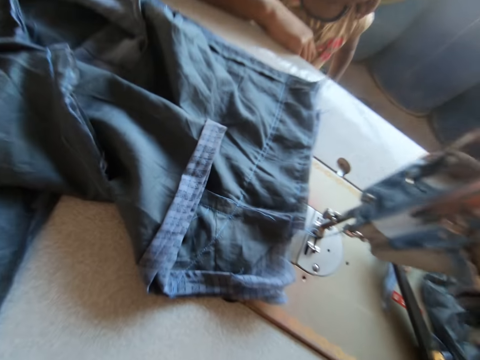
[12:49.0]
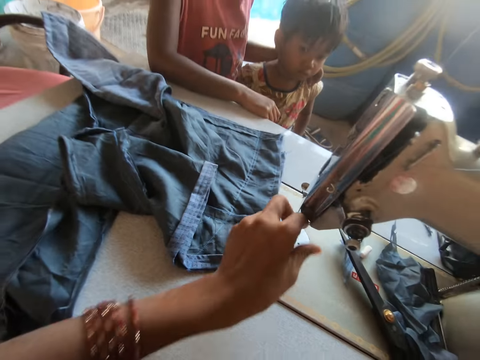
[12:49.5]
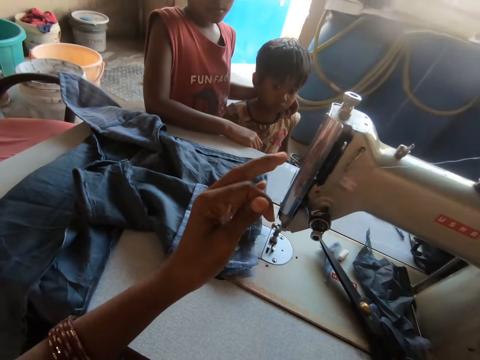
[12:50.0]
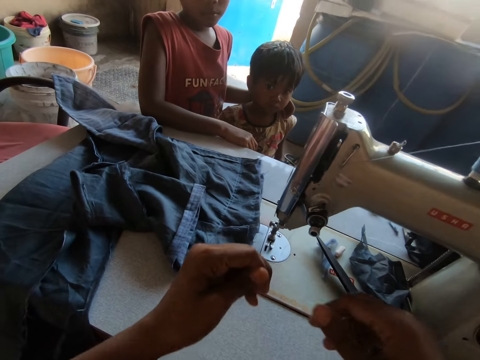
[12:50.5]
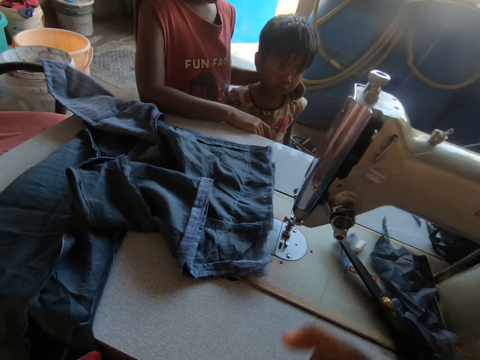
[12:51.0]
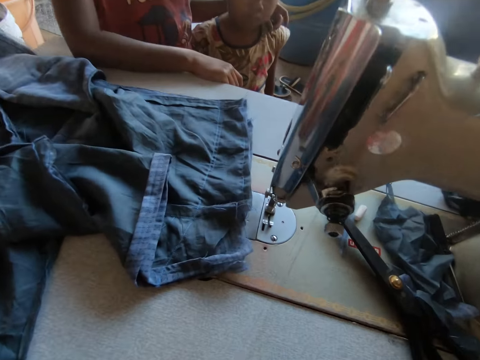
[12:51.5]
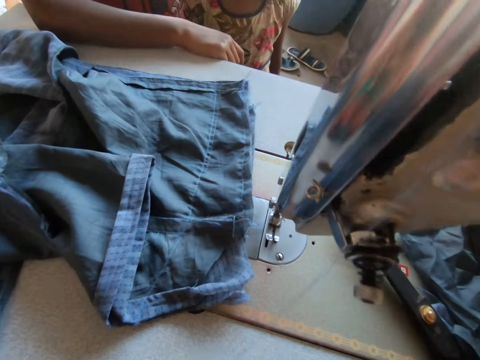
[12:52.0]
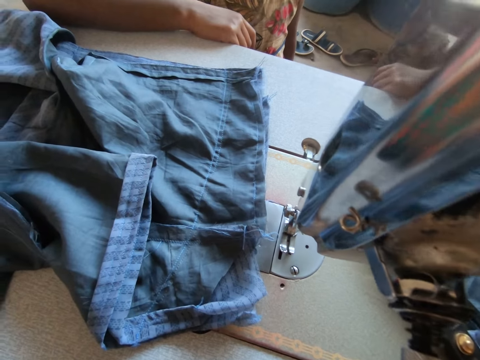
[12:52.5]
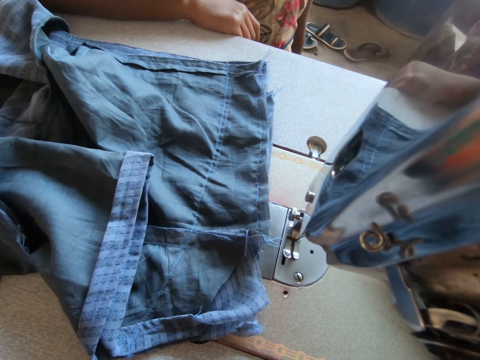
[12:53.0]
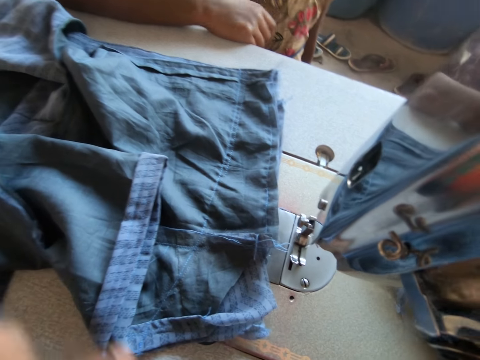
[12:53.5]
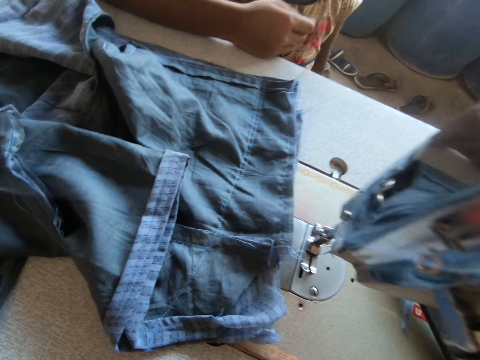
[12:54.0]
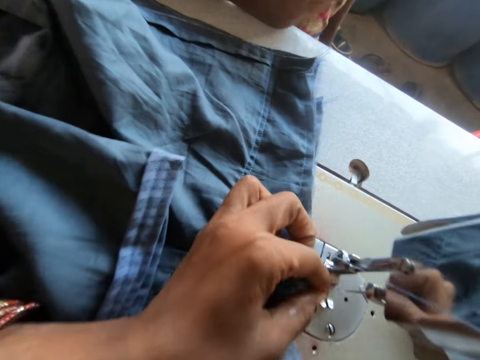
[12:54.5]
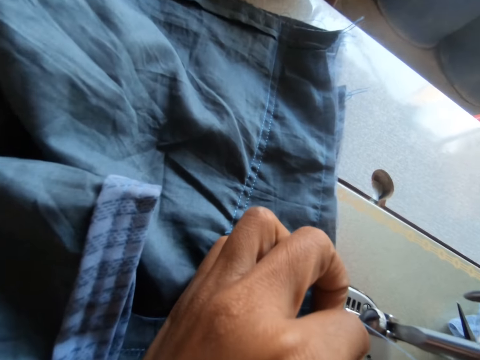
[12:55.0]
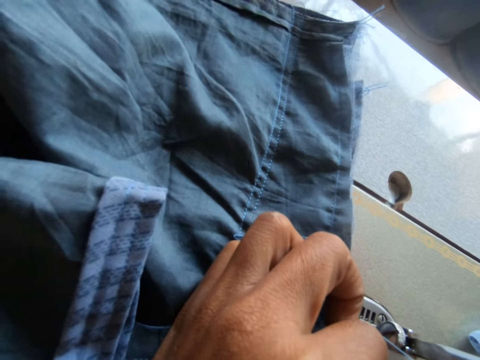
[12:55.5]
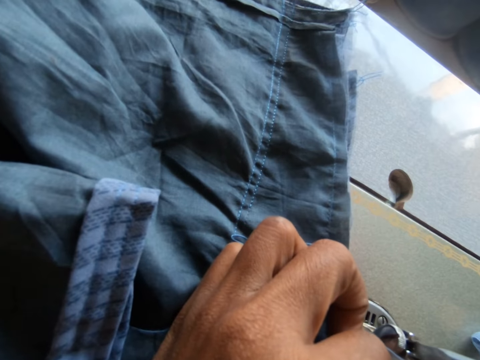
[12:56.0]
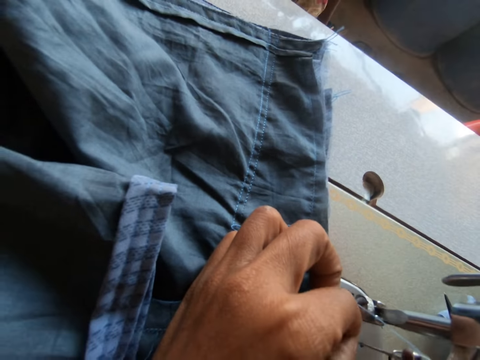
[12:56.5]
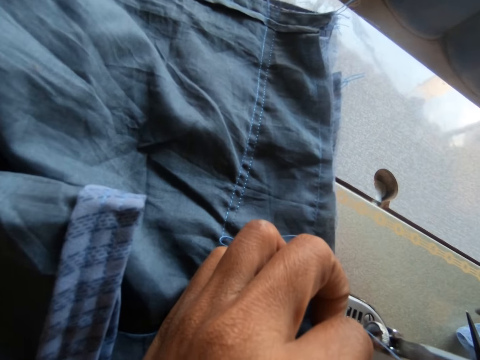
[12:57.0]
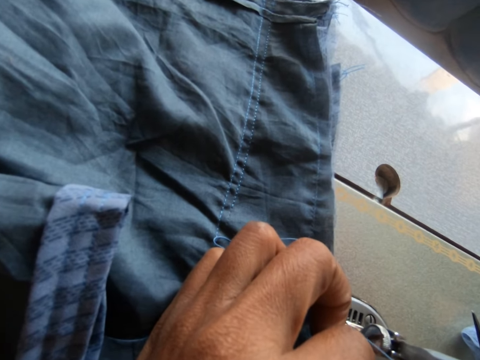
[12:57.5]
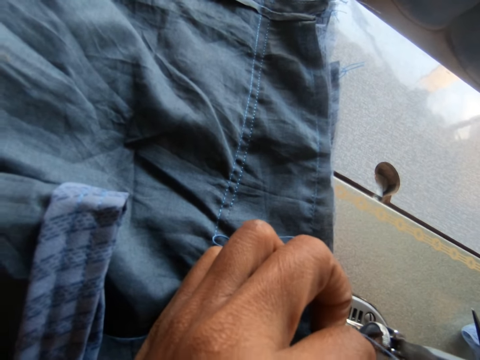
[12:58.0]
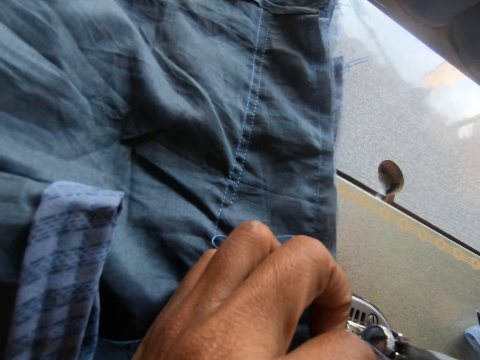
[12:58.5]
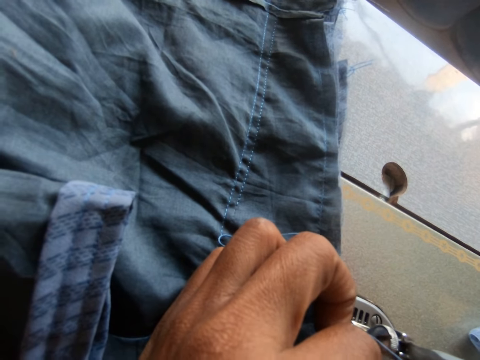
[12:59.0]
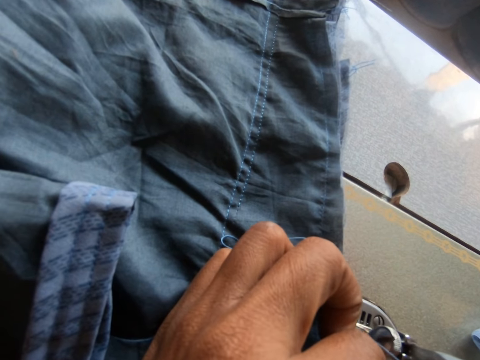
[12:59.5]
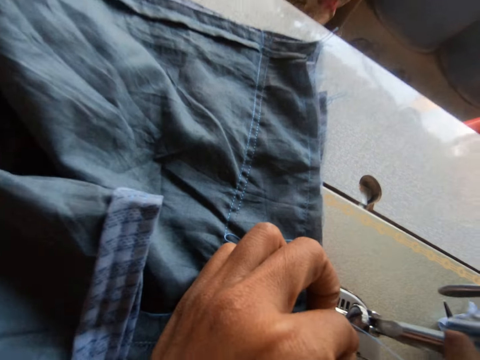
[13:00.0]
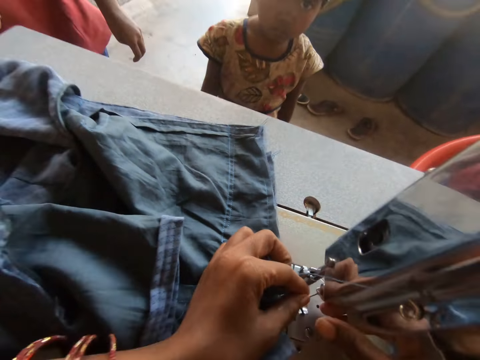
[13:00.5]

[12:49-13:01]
The camera wearer drags the thread from the sewing machine with her left hand. She holds the thread with her hands. She drags the thread from the sewing machine with both hands. She inserts the thread into the sewing machine needle eye with her left hand.

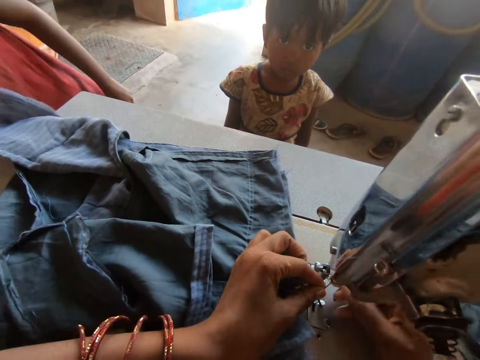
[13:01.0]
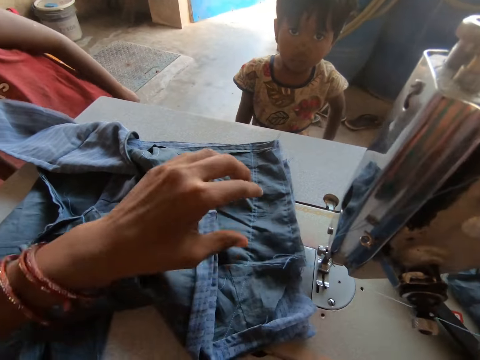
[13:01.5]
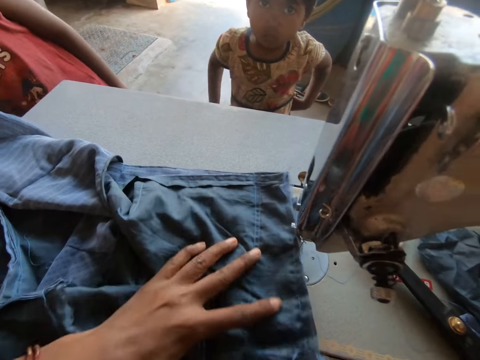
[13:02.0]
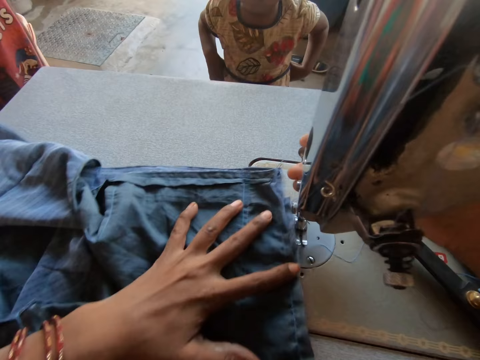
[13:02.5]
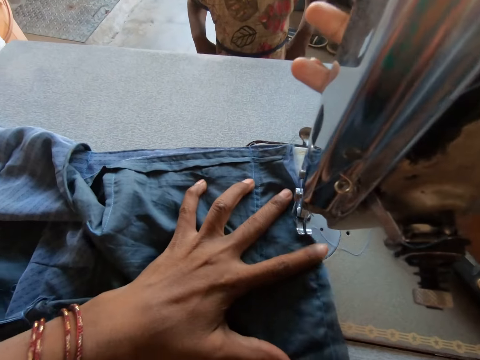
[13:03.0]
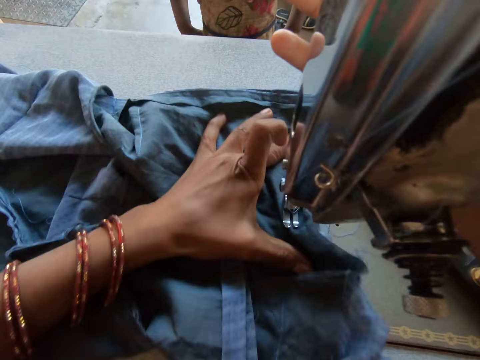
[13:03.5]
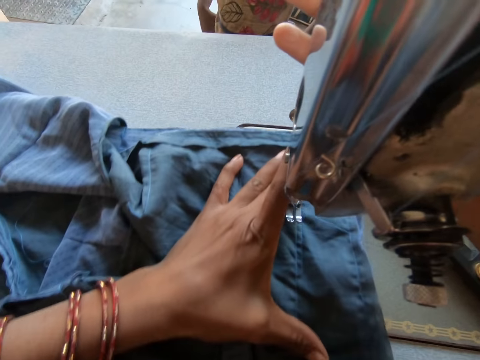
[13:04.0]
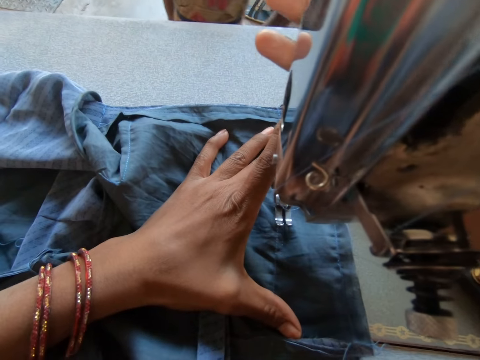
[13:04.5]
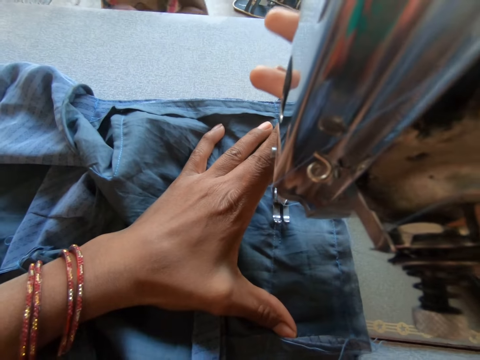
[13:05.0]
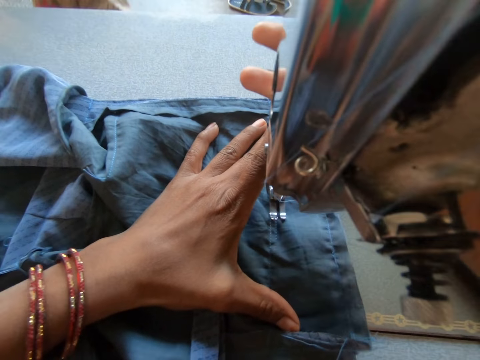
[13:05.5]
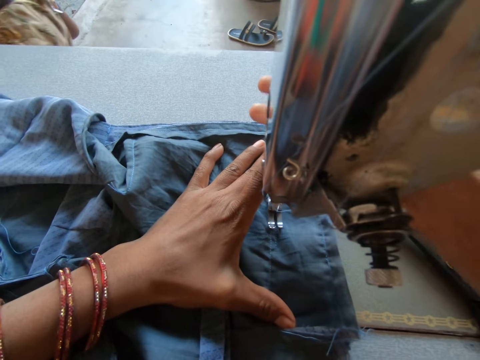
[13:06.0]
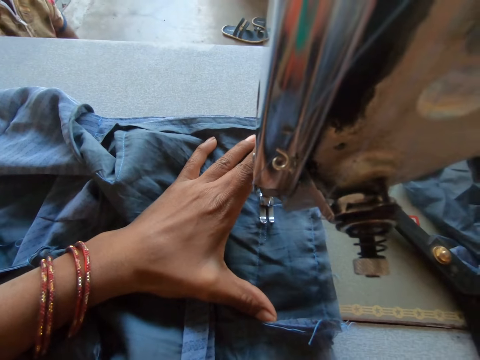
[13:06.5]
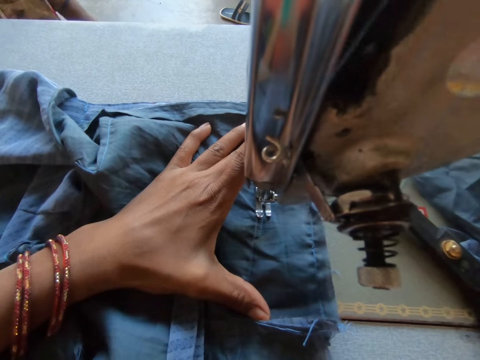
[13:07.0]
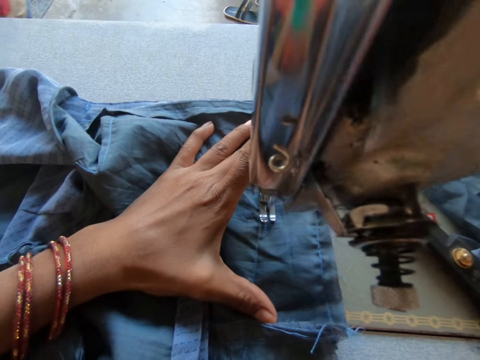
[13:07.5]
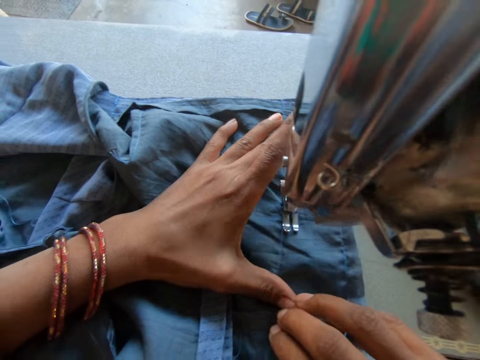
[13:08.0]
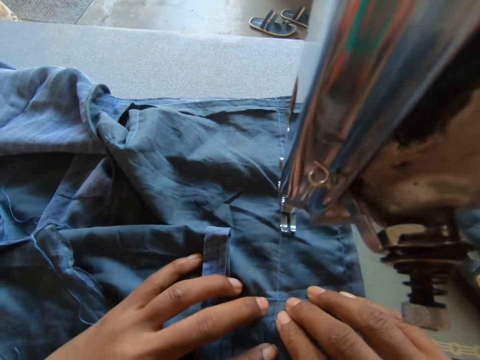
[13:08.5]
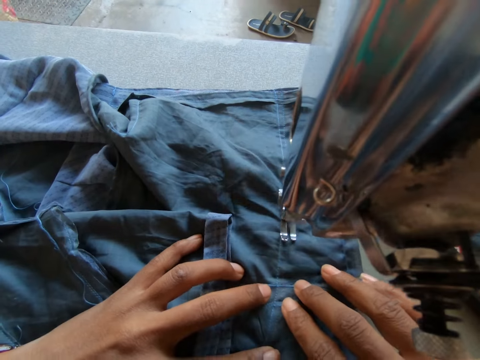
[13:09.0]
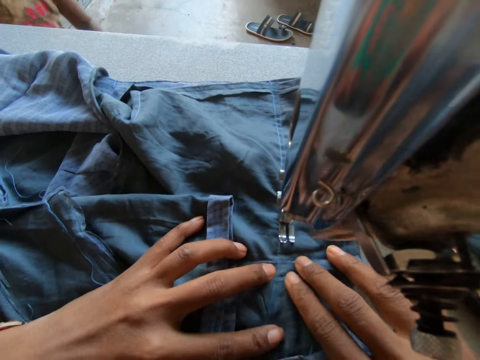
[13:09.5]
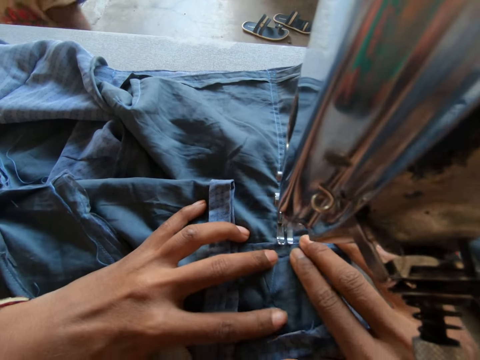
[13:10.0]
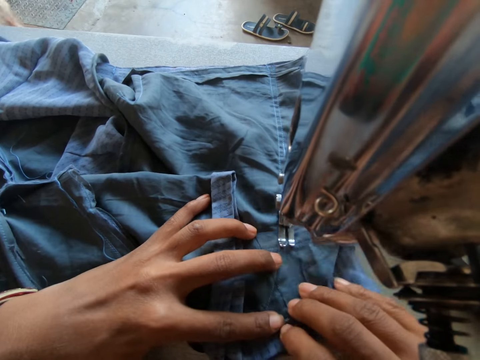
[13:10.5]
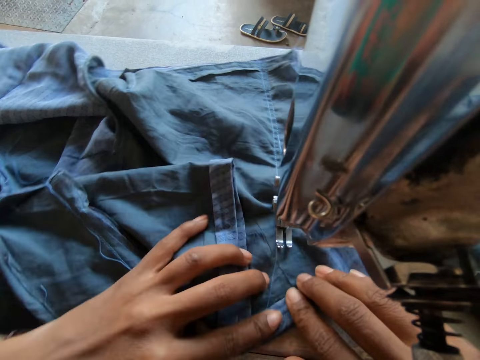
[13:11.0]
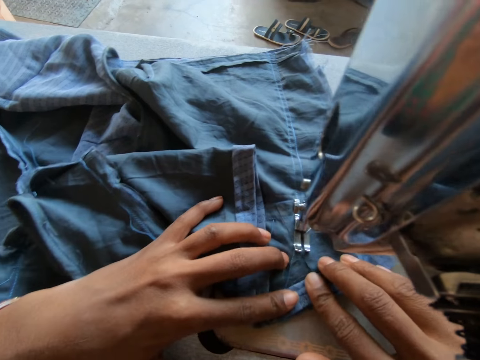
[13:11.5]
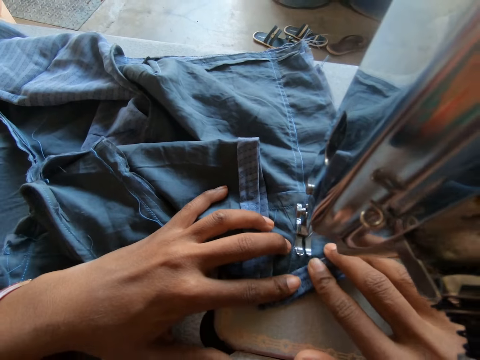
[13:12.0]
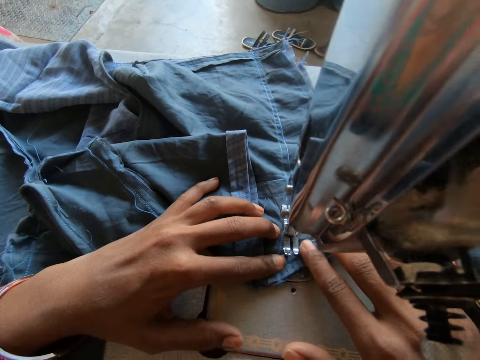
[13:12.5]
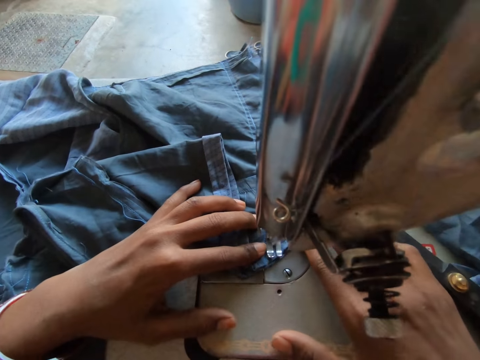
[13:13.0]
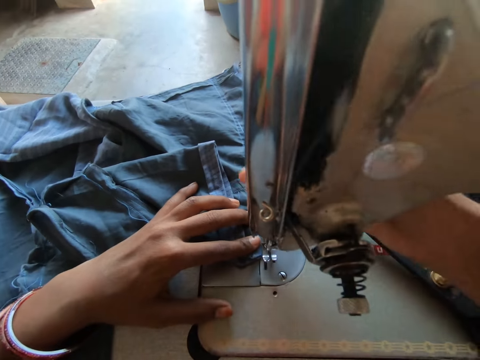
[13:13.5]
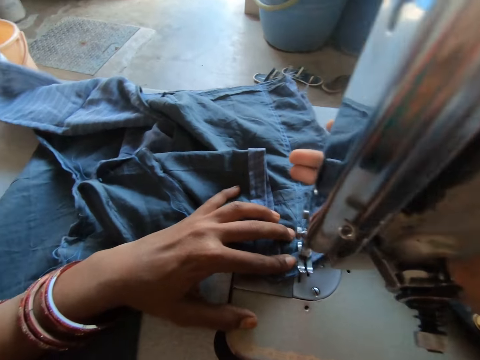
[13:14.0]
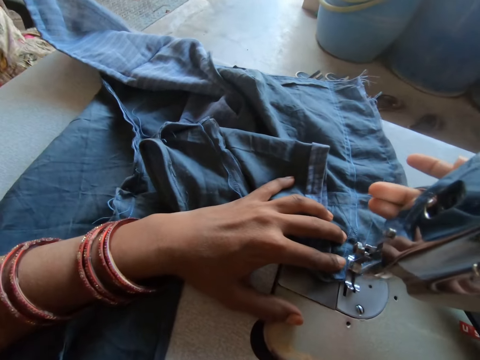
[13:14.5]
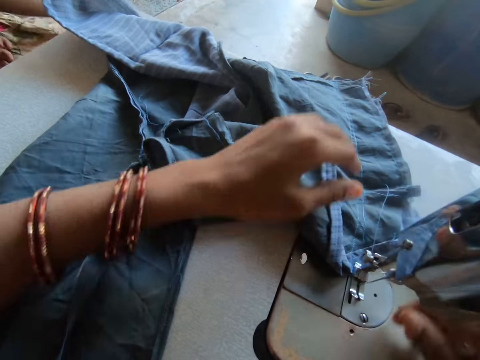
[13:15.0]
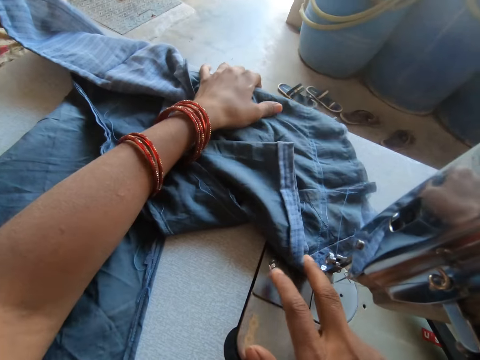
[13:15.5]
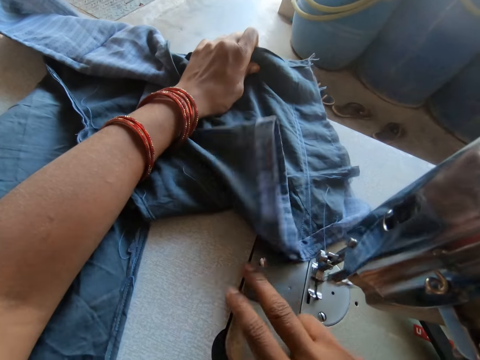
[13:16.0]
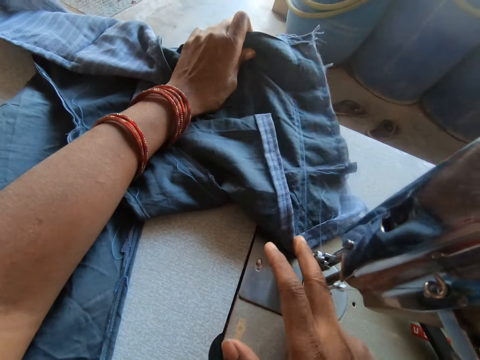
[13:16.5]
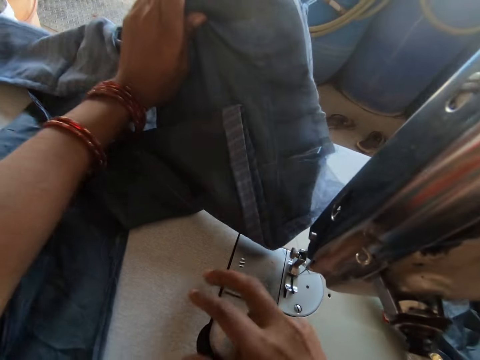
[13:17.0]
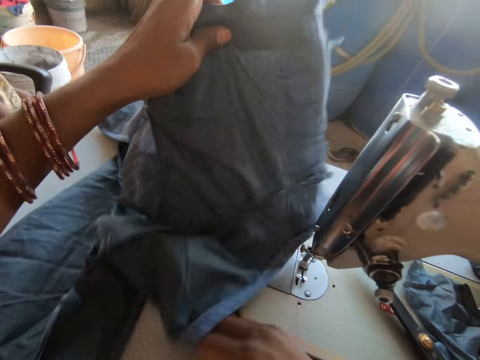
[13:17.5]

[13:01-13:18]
The camera wearer drags the thread from the sewing machine needle eye with her right hand. She moves the fabric on the sewing machine table with her left hand. She lifts the sewing machine presser foot with her right hand. She places the sewing machine presser foot on the fabric with her right hand. She sews the fabric with the sewing machine. She places her right hand on the sewing machine feed dog control. She turns the fabric on the sewing machine table with both hands.
